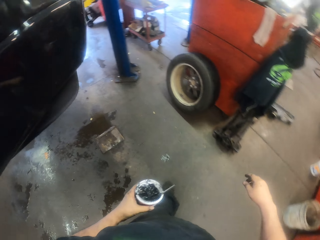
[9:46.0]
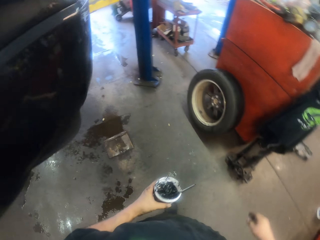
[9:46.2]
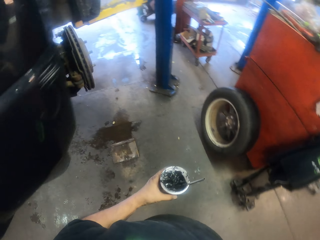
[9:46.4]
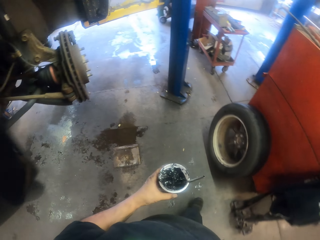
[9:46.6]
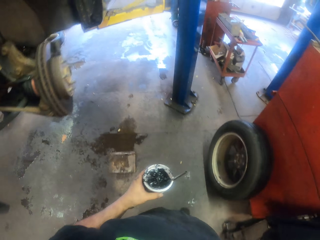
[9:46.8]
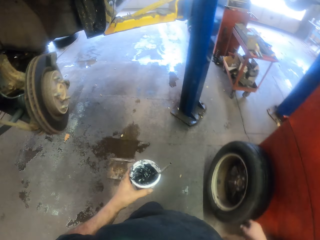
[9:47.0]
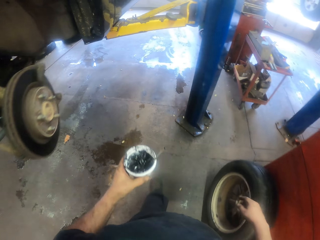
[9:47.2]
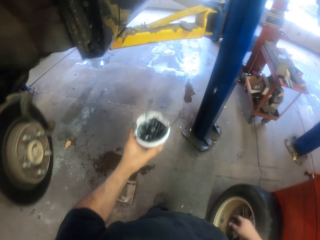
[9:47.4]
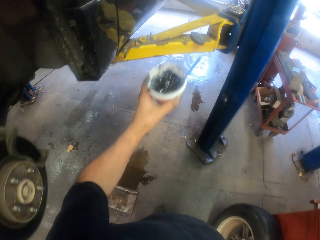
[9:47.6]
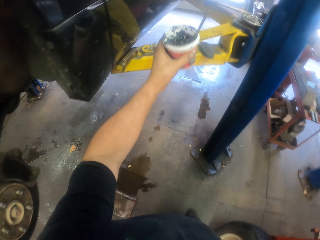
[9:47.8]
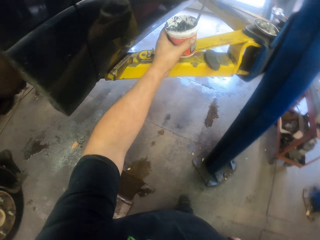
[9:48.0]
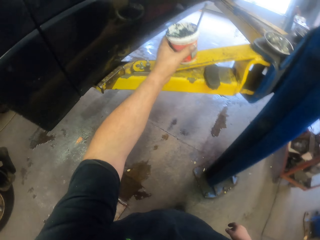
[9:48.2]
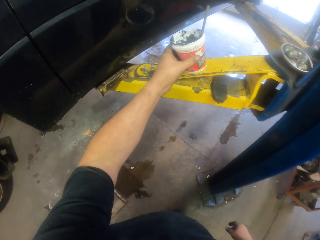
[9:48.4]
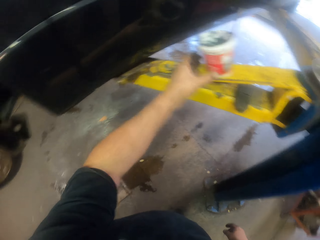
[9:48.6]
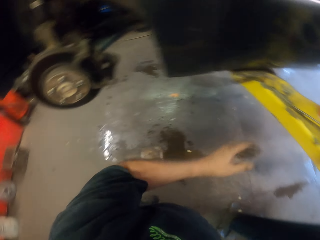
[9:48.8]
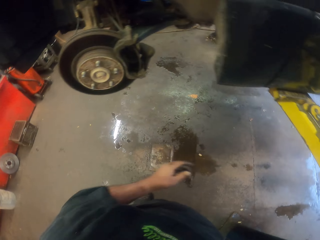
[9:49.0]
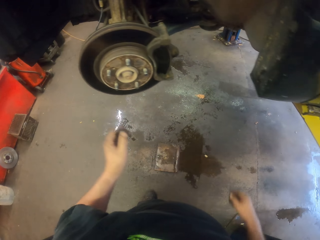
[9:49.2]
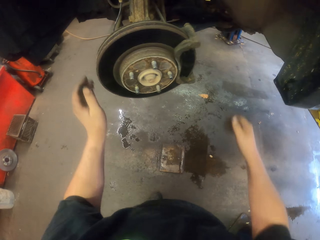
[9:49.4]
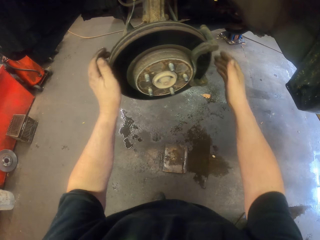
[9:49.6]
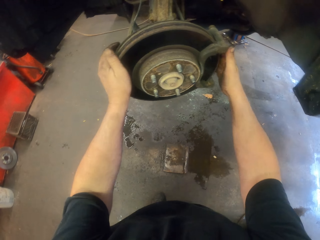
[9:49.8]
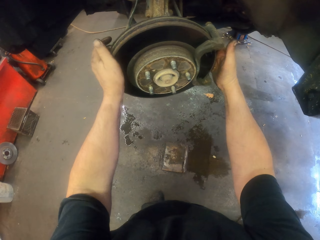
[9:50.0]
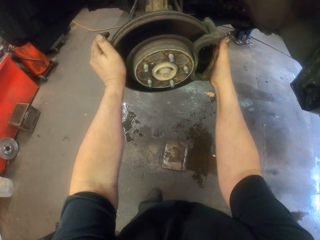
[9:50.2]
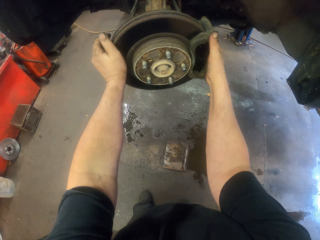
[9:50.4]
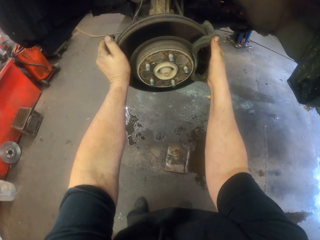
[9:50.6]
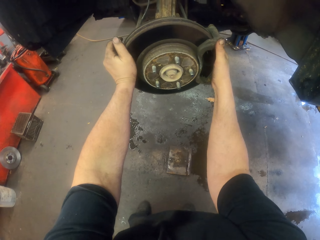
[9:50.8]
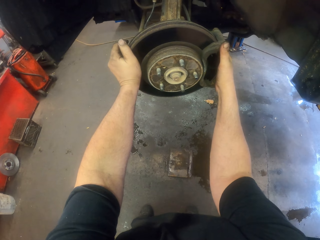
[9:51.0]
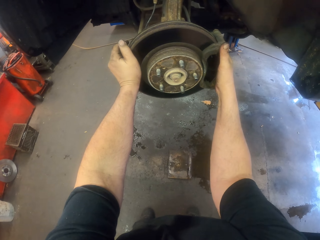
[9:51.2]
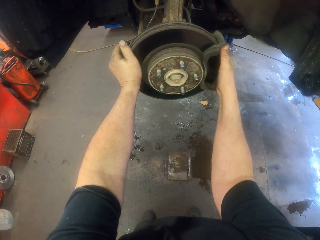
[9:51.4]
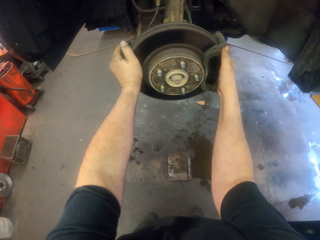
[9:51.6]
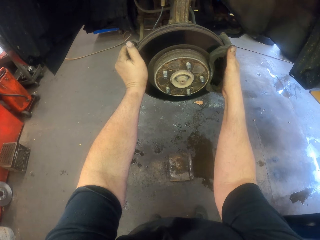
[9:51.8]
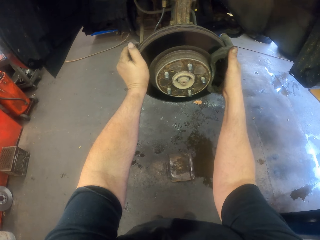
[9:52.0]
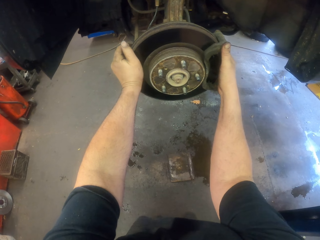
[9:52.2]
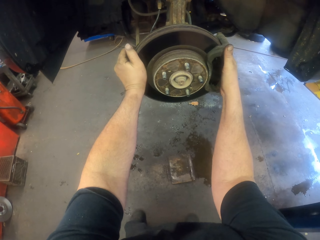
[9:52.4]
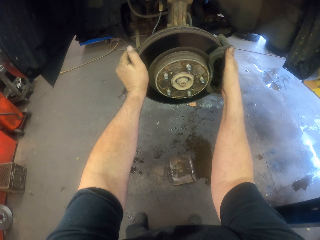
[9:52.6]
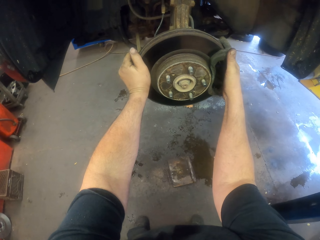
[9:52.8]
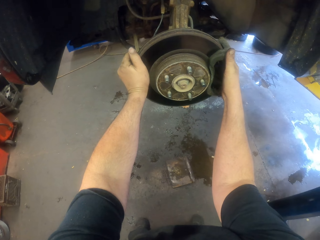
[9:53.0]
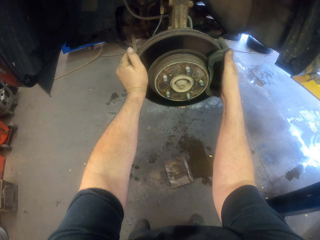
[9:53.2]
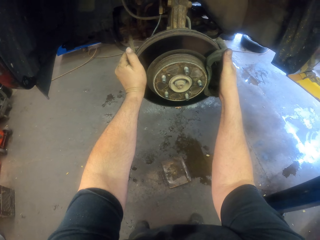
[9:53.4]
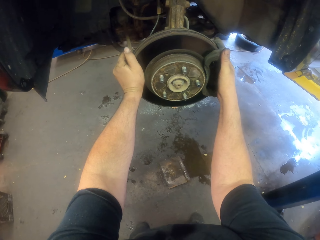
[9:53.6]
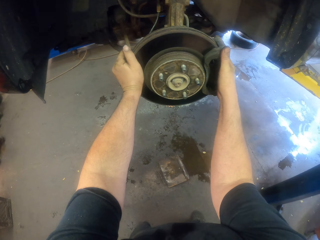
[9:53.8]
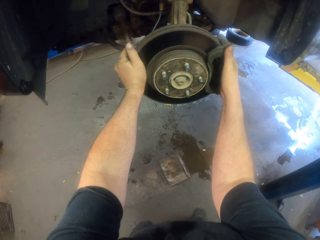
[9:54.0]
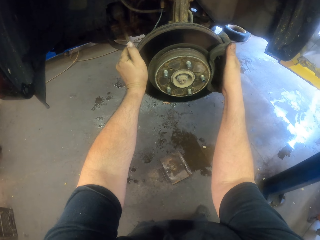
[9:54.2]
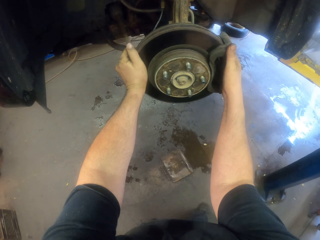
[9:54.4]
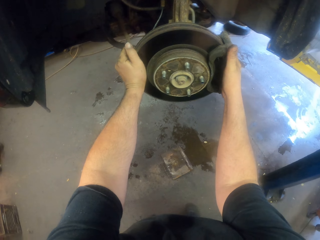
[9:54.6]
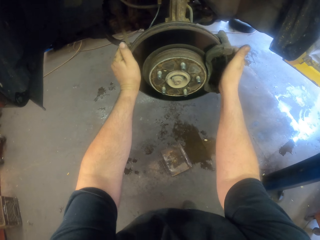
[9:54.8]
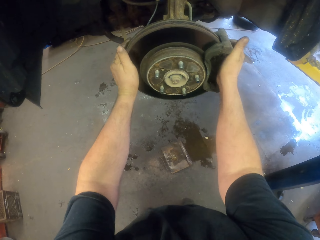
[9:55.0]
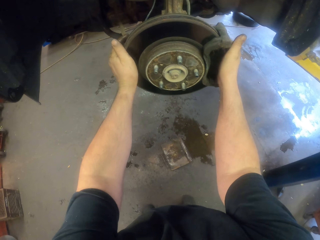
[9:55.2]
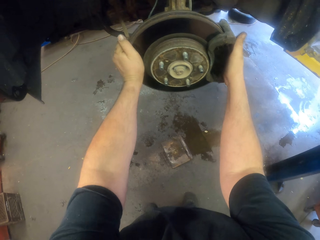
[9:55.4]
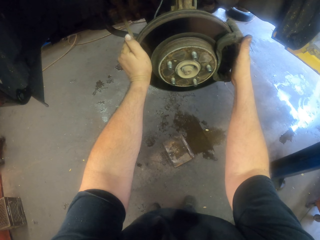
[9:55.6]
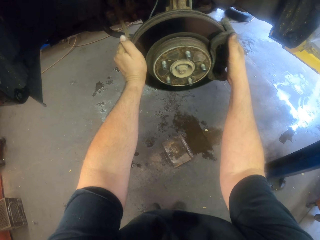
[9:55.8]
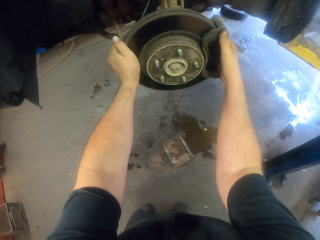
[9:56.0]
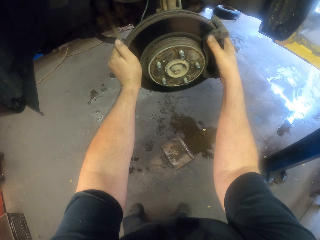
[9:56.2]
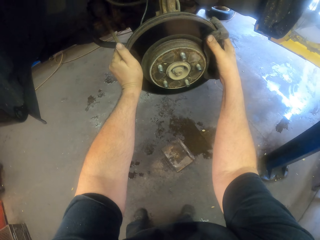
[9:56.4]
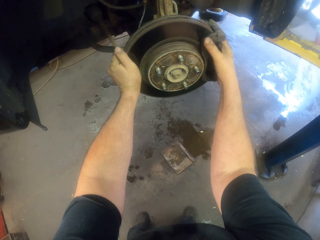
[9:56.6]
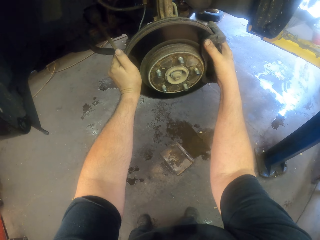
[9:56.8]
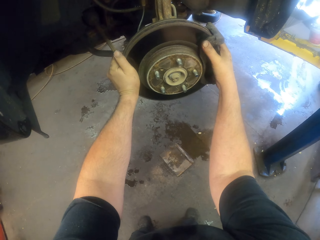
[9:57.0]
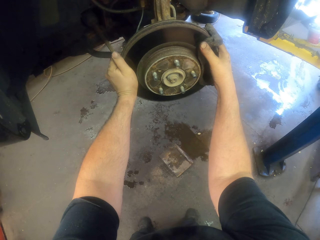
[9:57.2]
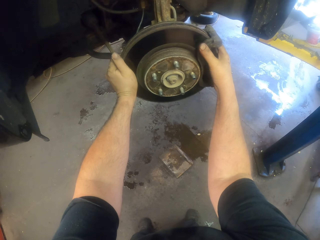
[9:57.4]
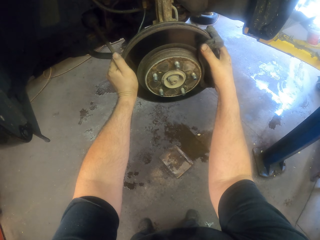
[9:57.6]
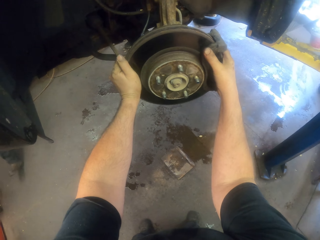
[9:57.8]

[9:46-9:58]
The camera wearer puts the can on the surface. They turn a brake disc. They push the rim in the car.

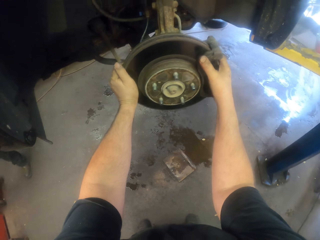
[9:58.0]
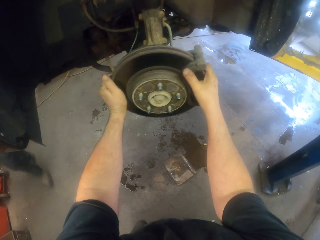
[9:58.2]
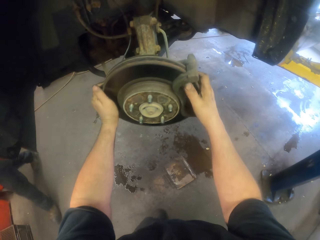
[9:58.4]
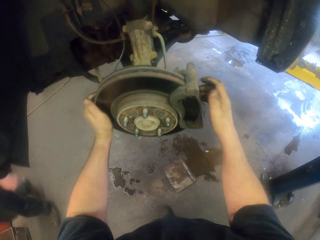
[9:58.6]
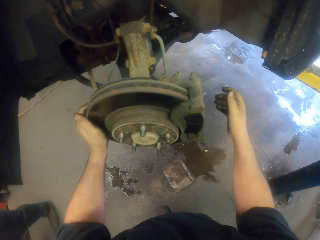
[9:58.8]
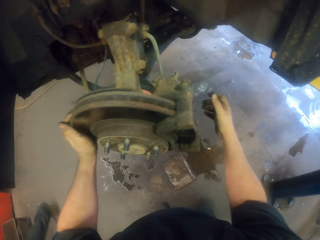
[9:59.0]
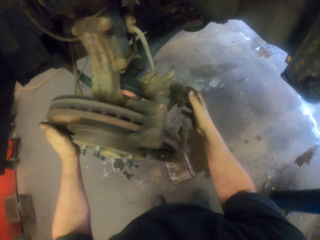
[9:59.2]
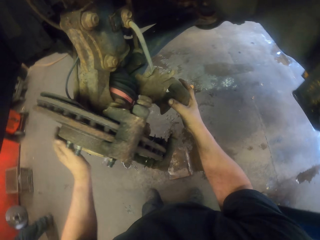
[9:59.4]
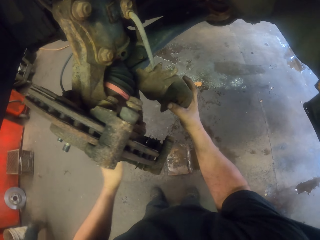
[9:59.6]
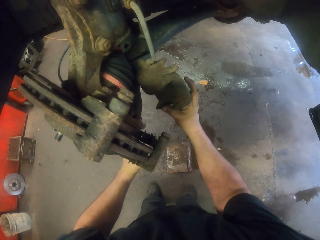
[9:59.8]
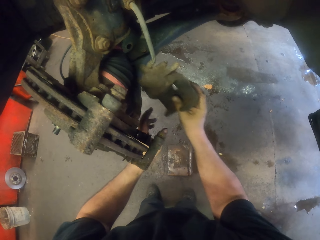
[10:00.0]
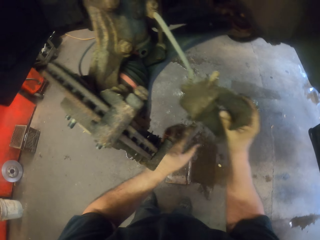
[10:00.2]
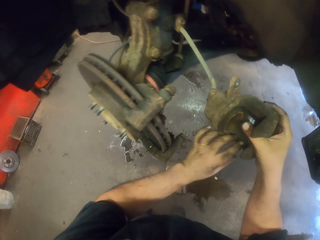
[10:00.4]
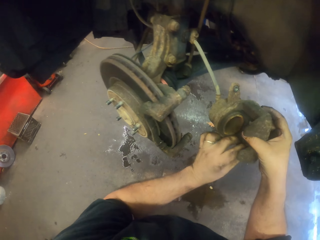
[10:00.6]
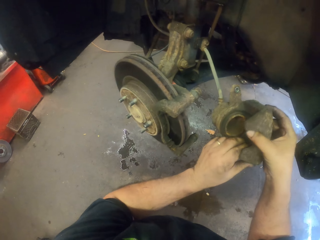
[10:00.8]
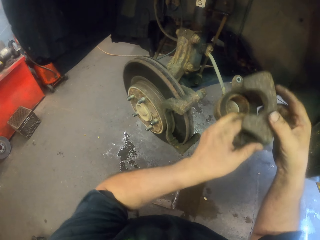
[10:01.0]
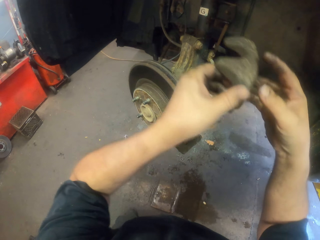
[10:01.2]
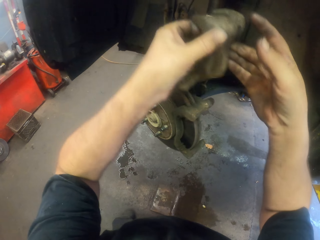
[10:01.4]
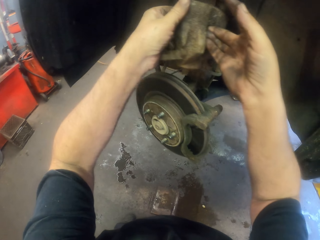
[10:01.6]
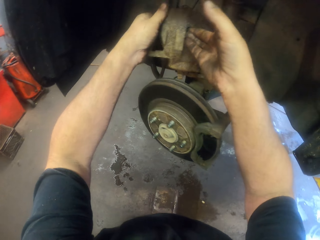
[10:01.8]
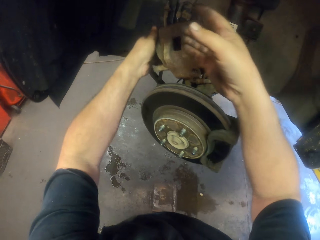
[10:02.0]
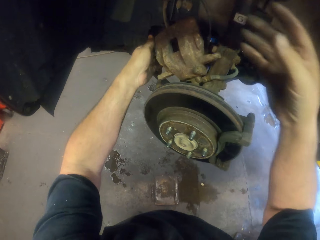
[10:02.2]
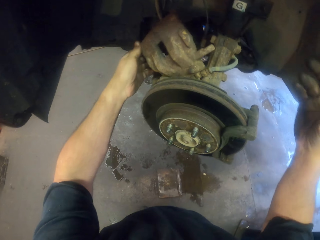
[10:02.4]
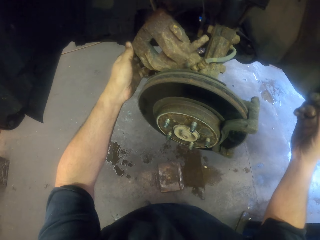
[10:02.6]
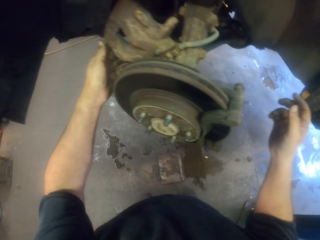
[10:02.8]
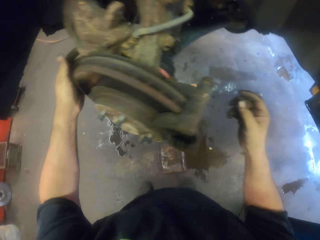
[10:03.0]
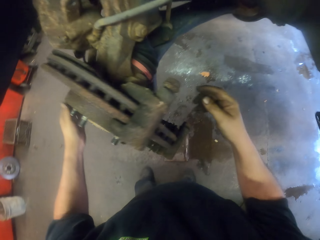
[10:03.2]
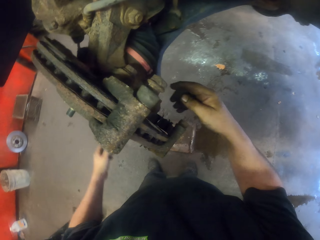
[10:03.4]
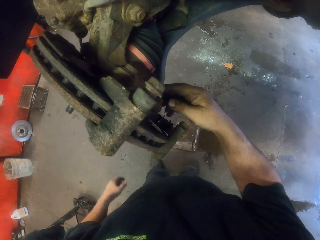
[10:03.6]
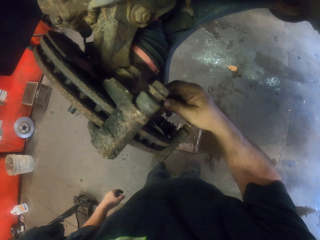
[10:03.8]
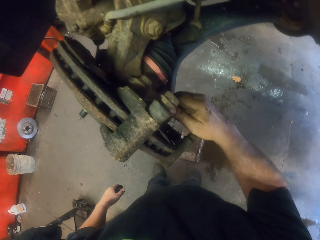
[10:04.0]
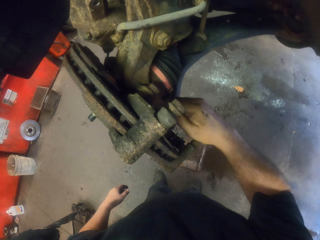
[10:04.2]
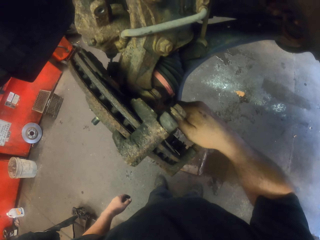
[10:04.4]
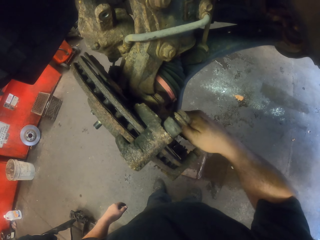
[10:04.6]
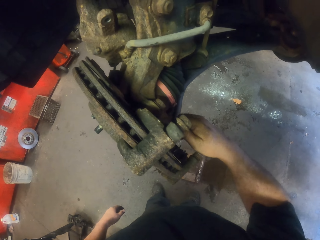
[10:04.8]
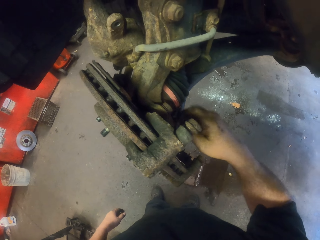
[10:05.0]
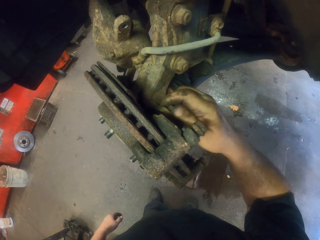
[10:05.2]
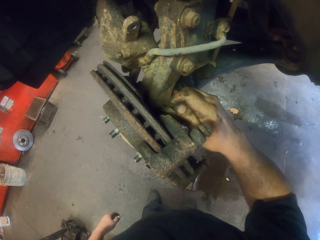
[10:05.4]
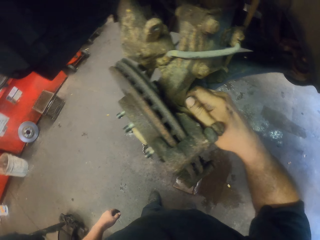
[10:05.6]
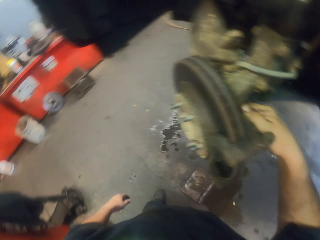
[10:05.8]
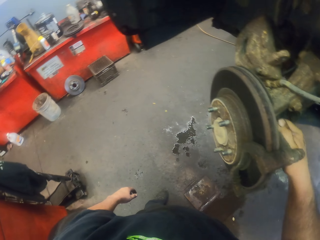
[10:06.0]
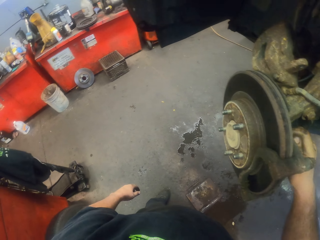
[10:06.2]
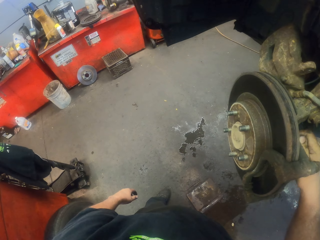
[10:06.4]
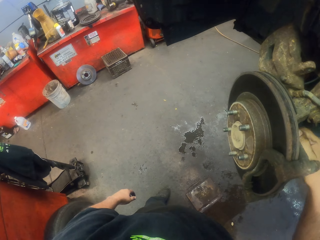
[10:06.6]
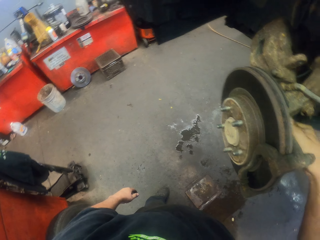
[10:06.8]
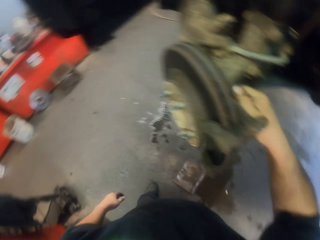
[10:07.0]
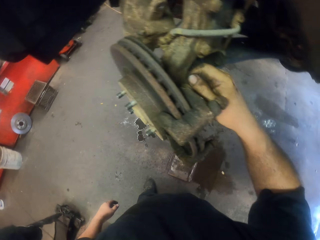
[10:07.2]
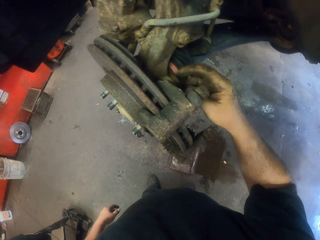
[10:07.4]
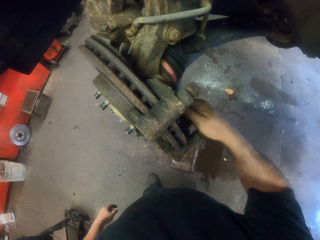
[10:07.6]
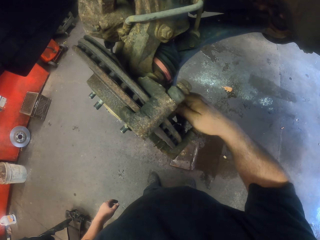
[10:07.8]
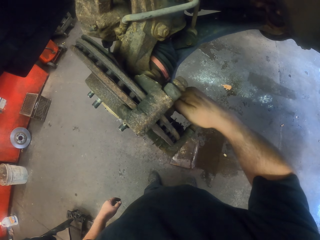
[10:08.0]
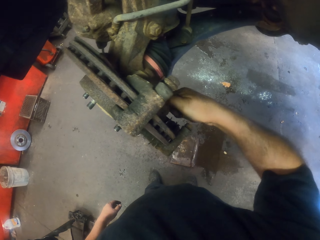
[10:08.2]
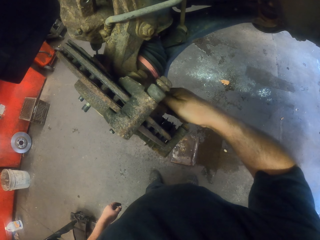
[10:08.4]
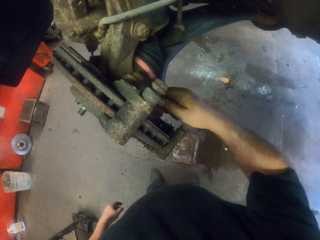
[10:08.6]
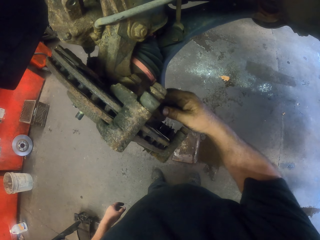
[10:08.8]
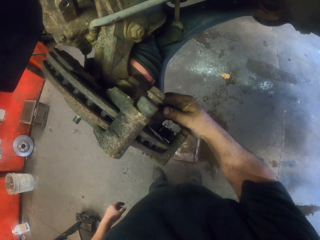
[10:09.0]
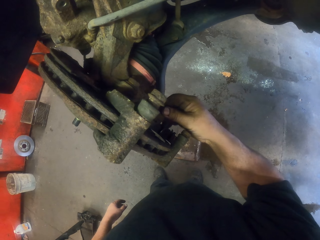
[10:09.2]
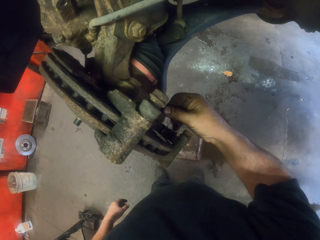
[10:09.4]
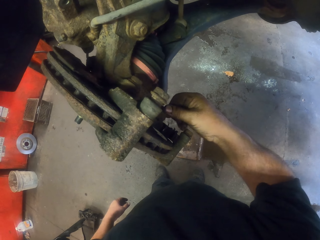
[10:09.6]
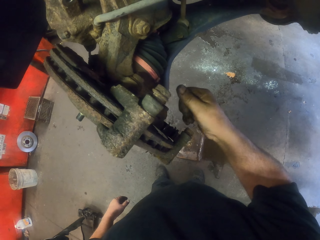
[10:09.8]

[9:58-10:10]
The camera wearer moves a wheel caliper. They adjust the metal on the rim. They turn a nut by hand. They look around the garage. They tighten the screws.
